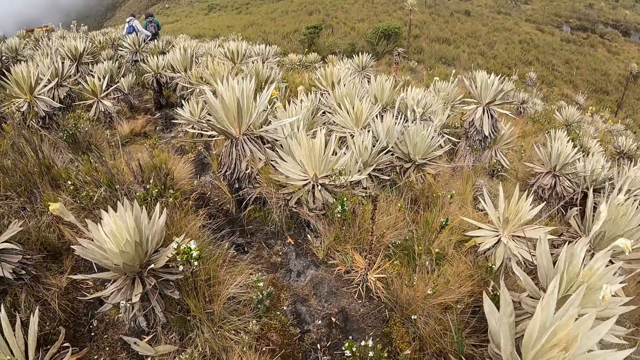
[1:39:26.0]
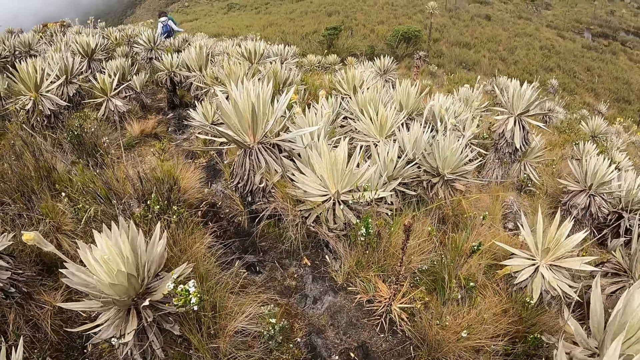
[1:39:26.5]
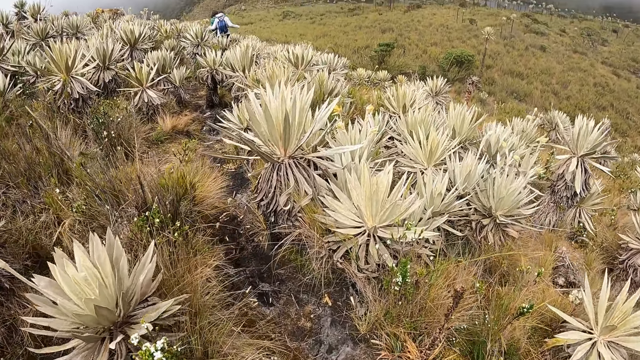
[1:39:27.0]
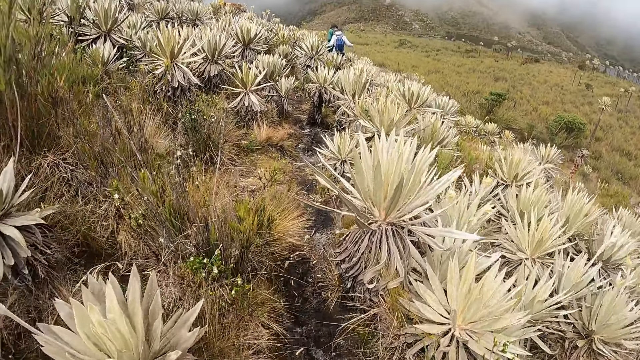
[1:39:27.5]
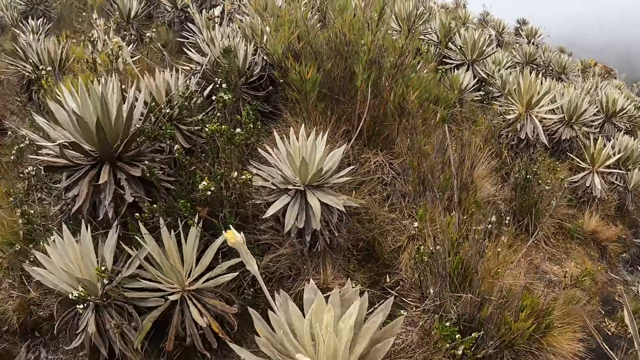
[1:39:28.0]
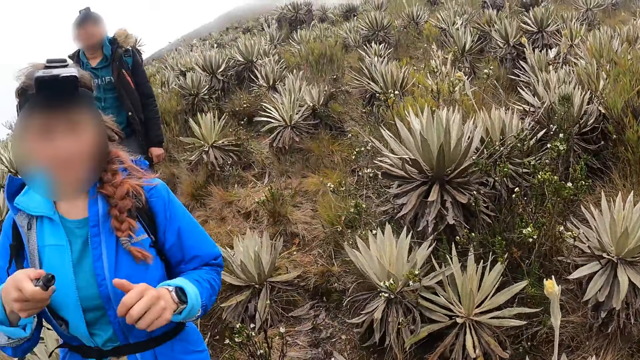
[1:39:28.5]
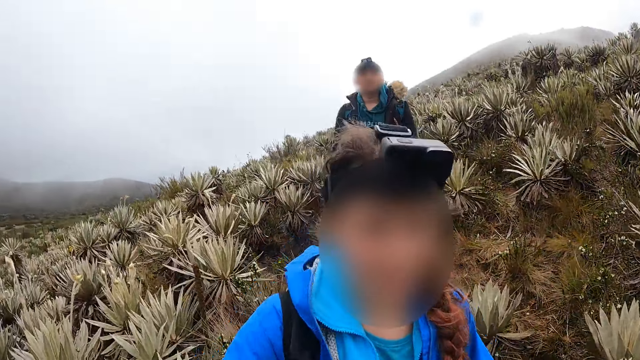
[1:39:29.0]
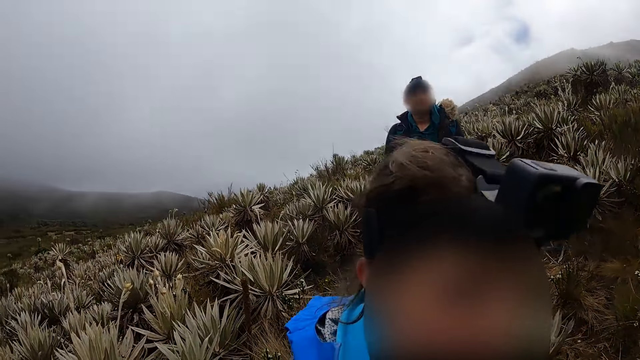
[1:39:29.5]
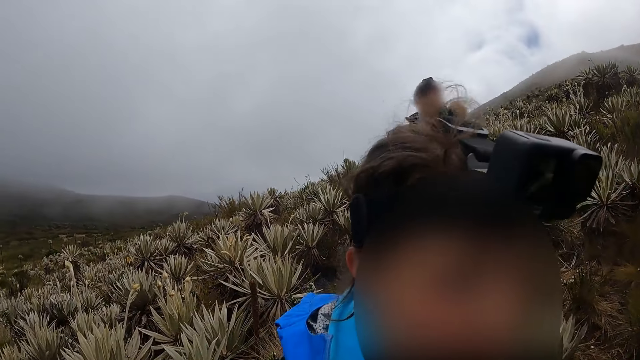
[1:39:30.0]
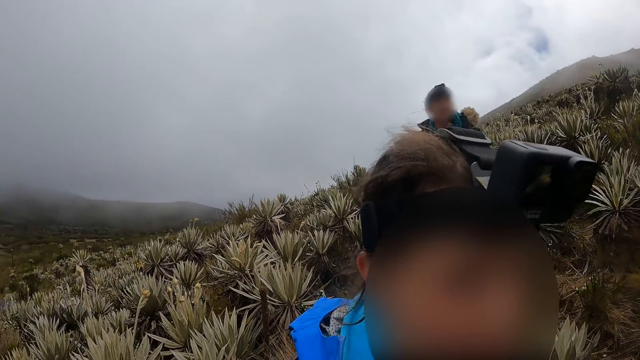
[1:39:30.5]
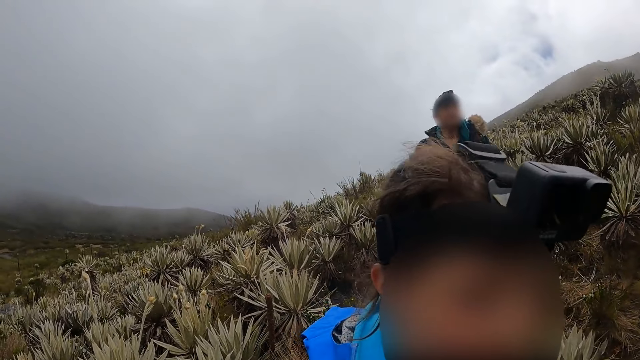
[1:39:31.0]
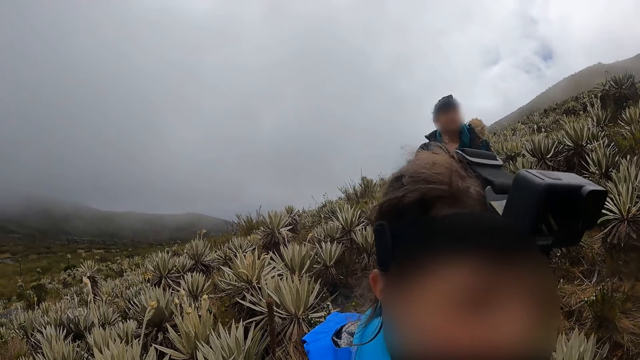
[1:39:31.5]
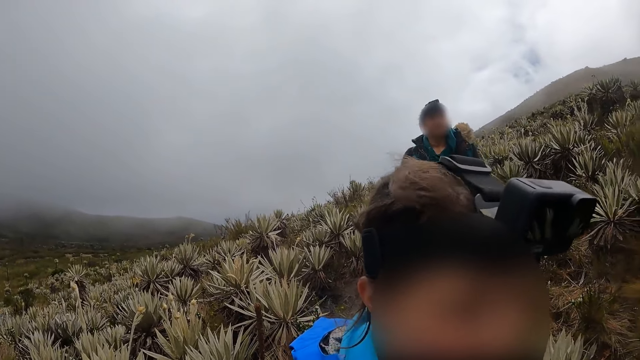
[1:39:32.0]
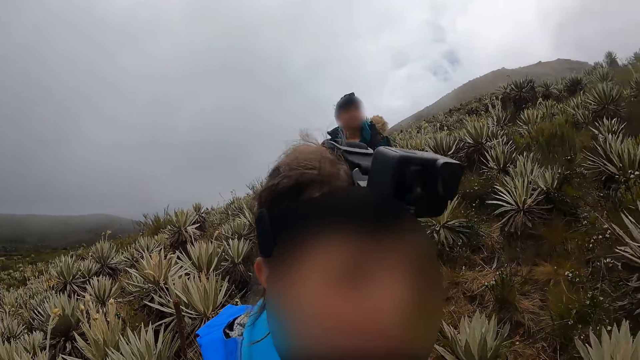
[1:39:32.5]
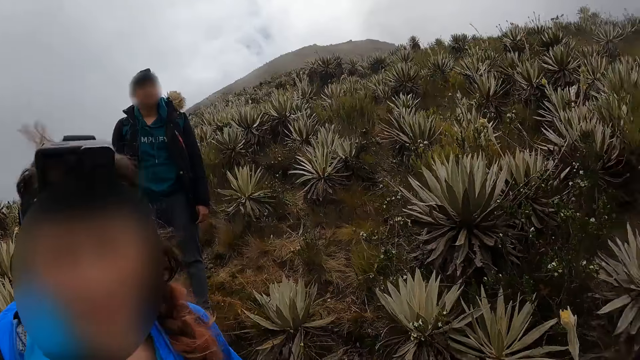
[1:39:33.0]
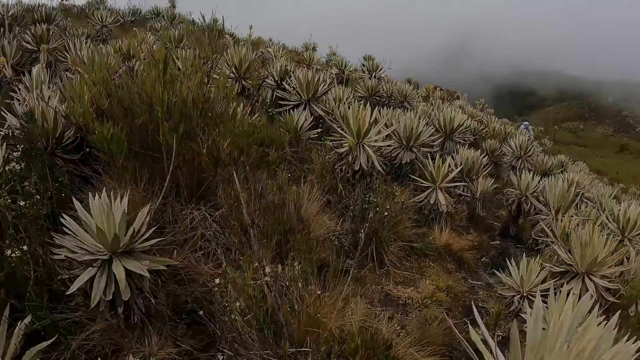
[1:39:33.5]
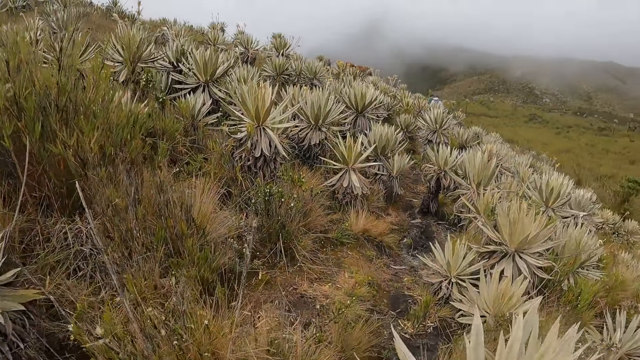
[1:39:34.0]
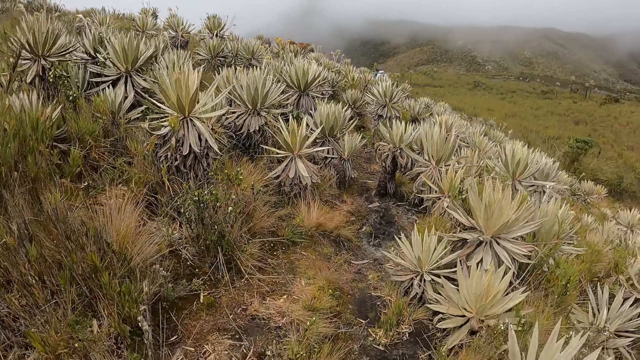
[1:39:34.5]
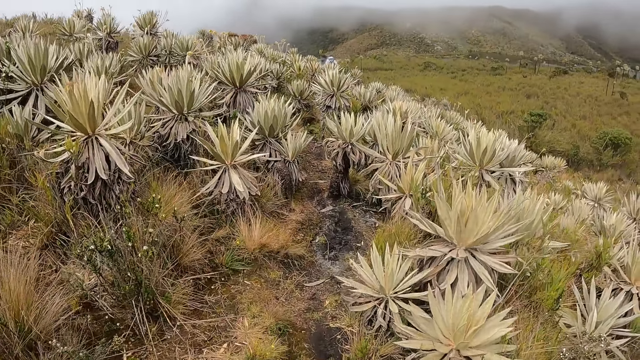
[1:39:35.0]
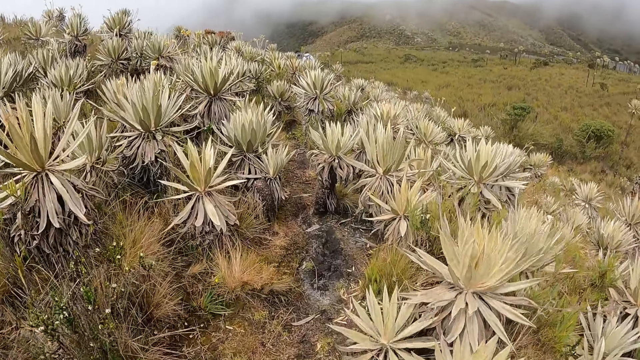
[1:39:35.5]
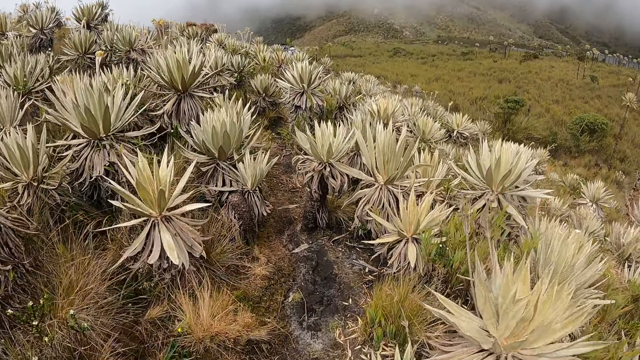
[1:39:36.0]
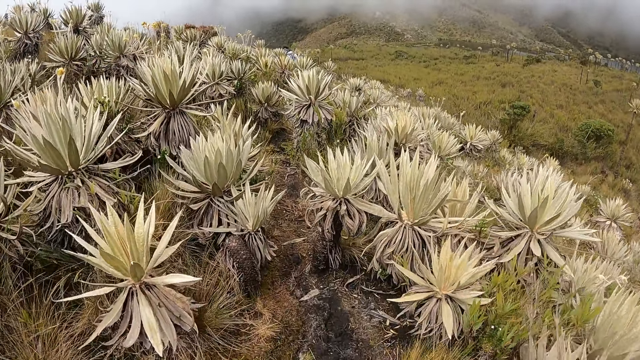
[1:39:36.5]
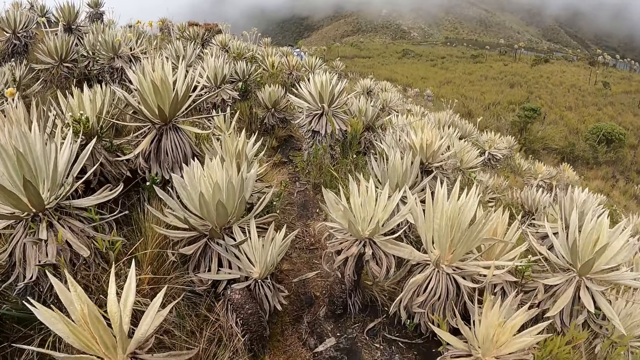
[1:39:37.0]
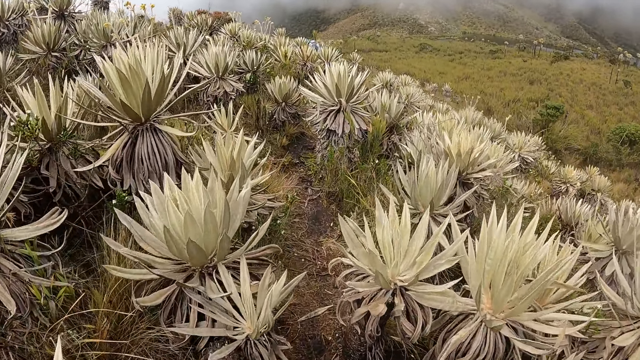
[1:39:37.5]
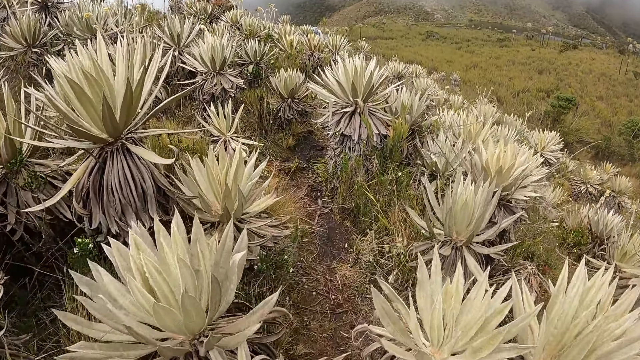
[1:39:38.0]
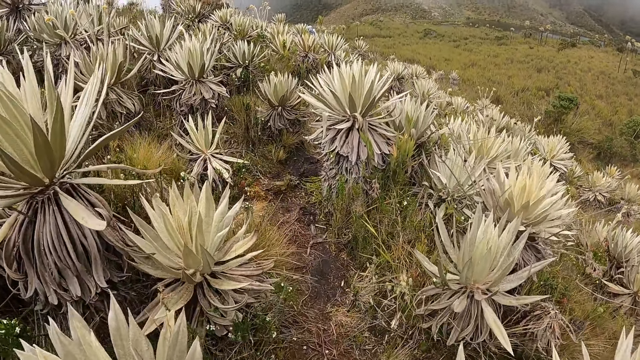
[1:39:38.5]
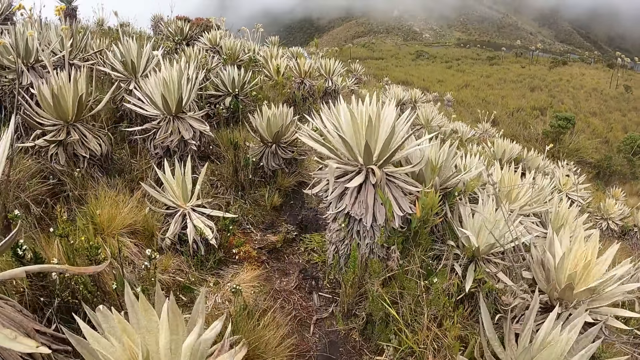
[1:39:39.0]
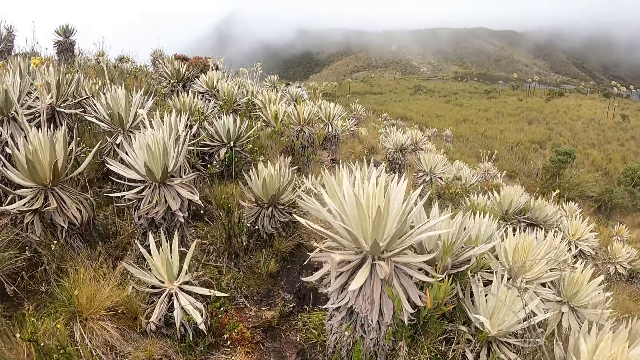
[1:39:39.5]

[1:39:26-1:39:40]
A woman interacts with the camera wearer. The camera wearer walks on the pathway.

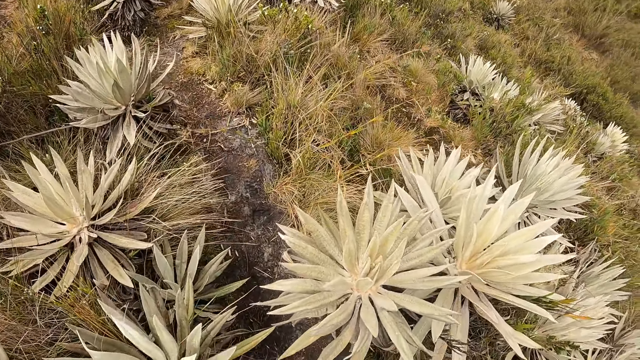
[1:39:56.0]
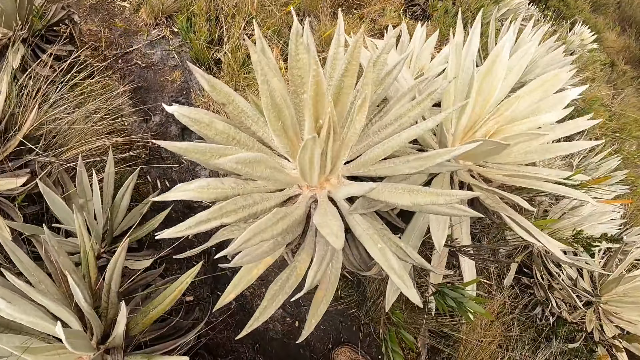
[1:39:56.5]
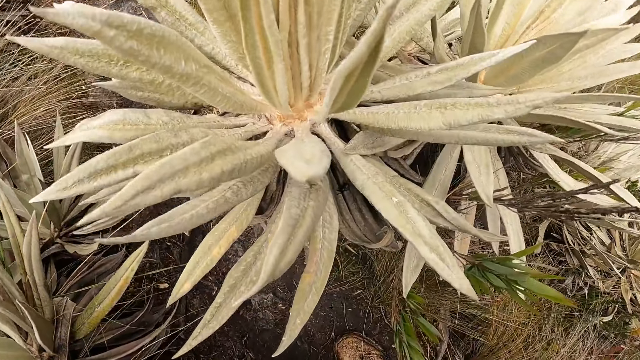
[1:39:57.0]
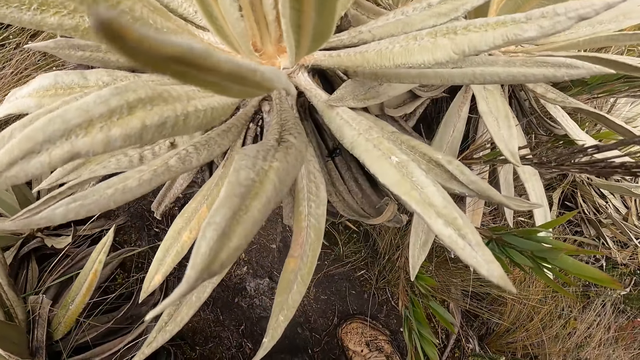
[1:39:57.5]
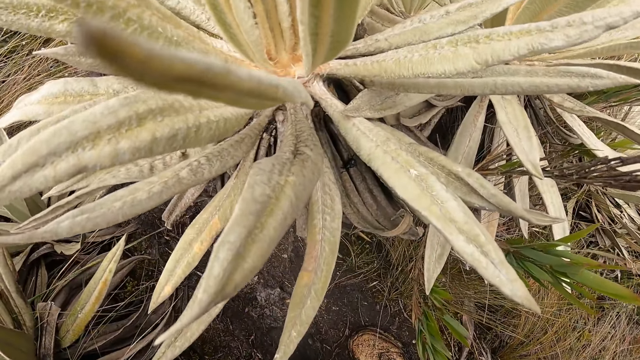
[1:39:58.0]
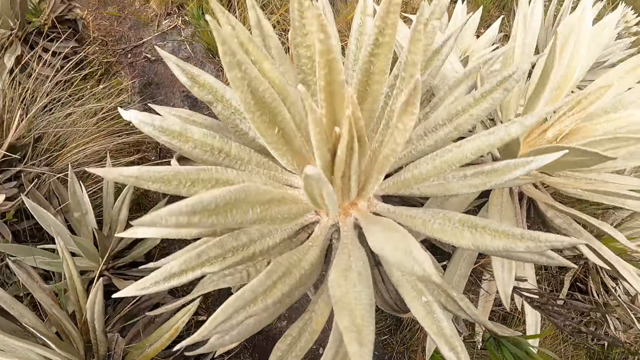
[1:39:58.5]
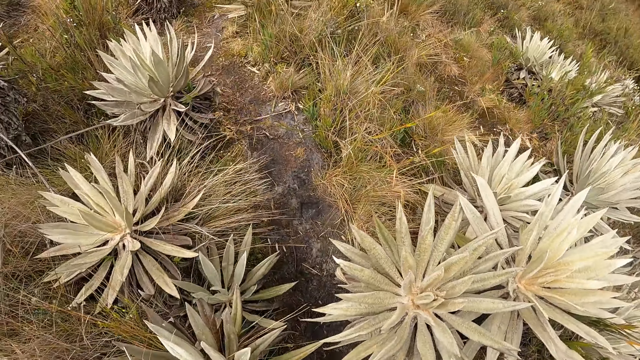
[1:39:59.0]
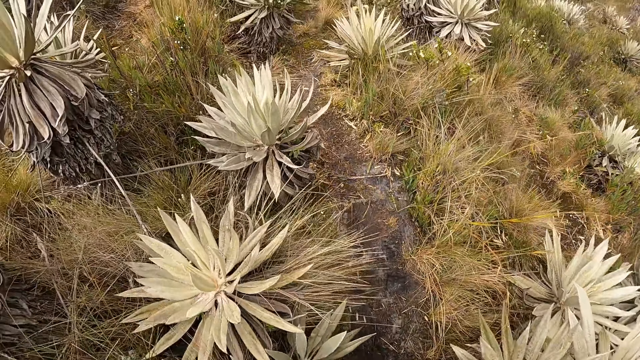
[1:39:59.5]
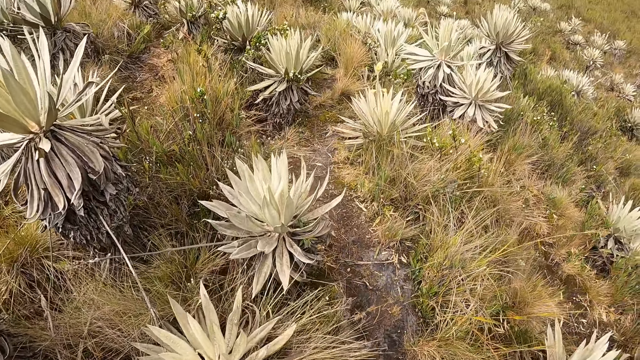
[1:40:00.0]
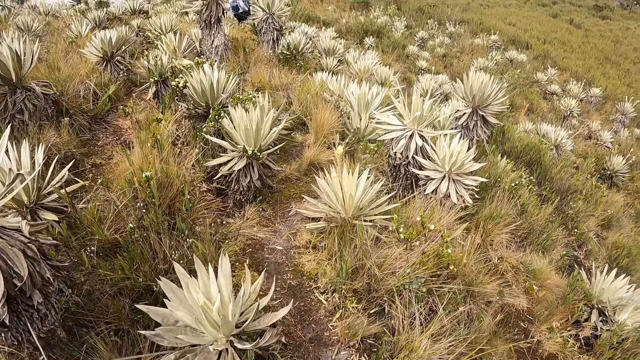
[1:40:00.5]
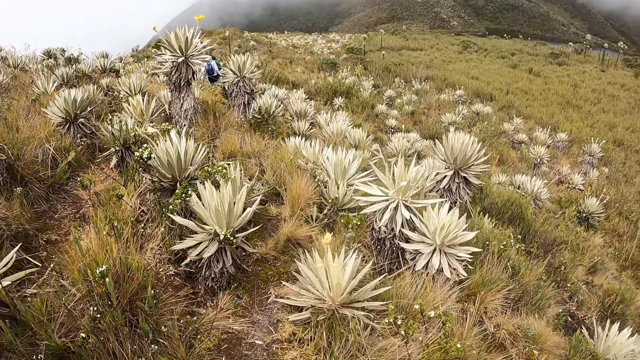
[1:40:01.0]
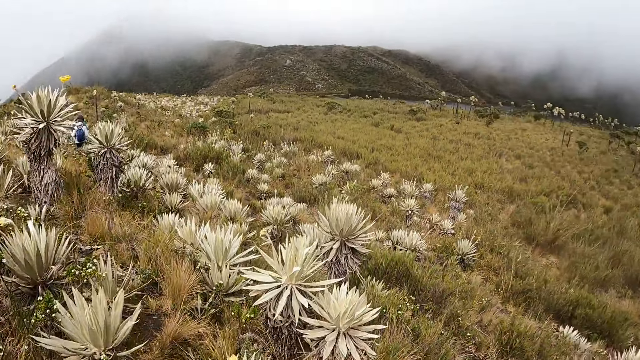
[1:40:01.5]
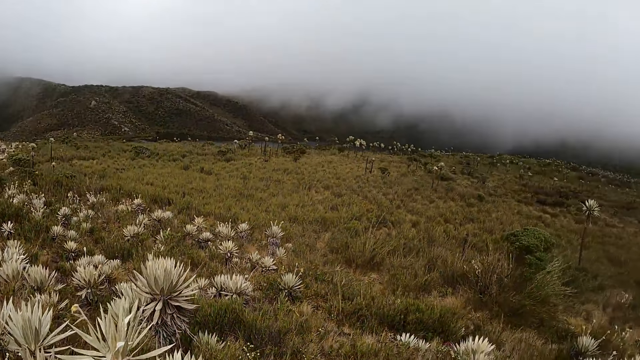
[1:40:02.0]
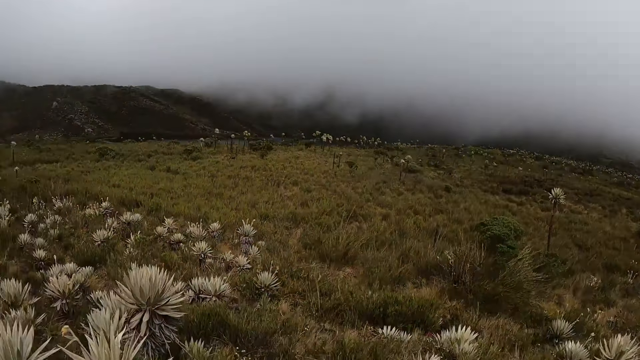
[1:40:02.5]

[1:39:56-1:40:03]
The camera wearer looks at the plants. They walk on the pathway. They look around.
